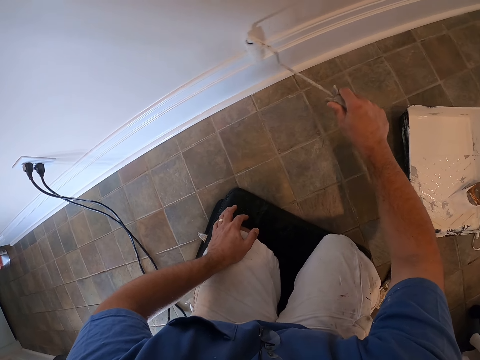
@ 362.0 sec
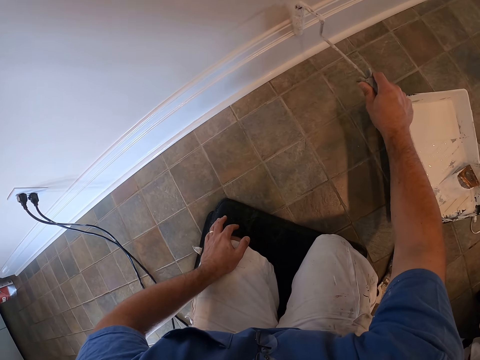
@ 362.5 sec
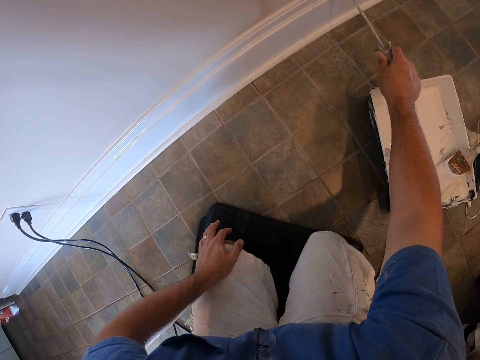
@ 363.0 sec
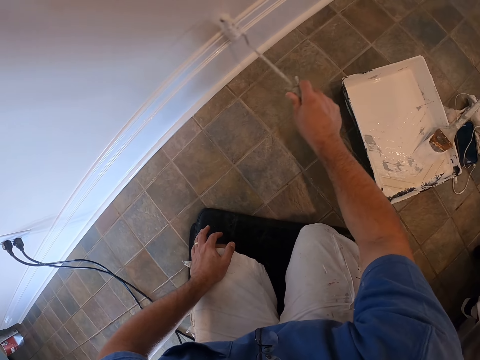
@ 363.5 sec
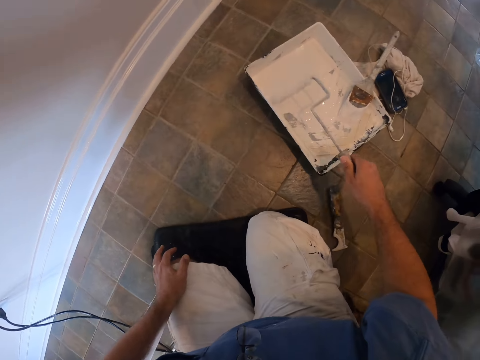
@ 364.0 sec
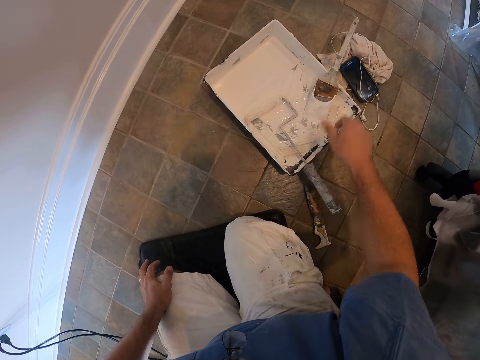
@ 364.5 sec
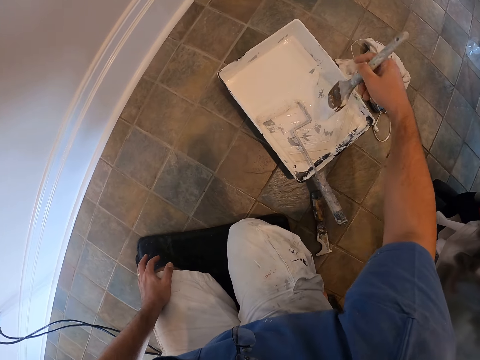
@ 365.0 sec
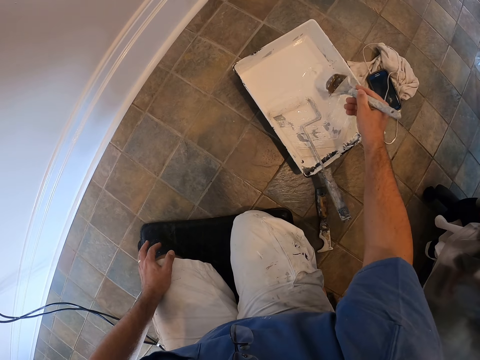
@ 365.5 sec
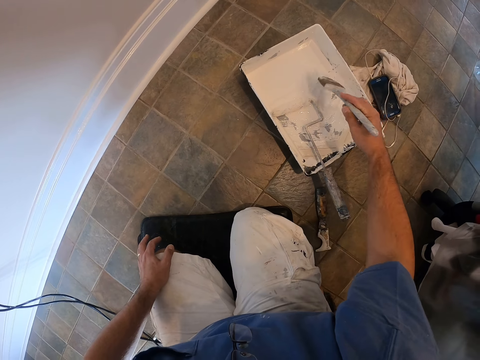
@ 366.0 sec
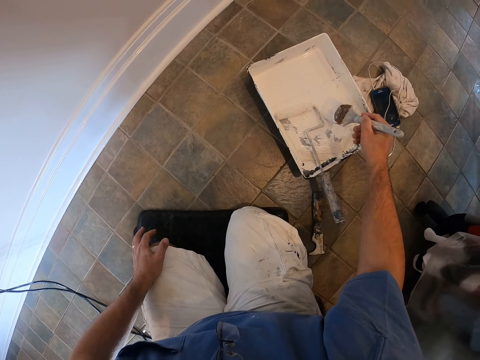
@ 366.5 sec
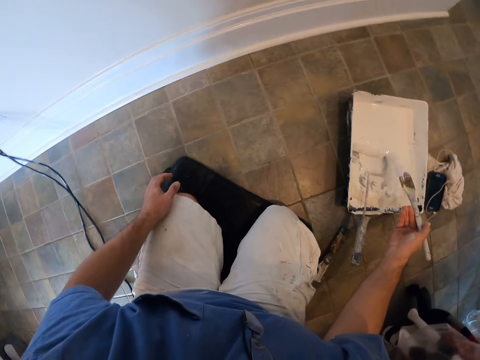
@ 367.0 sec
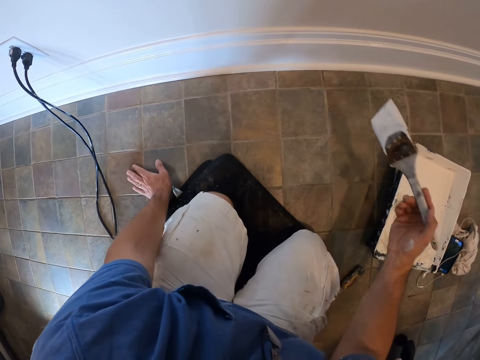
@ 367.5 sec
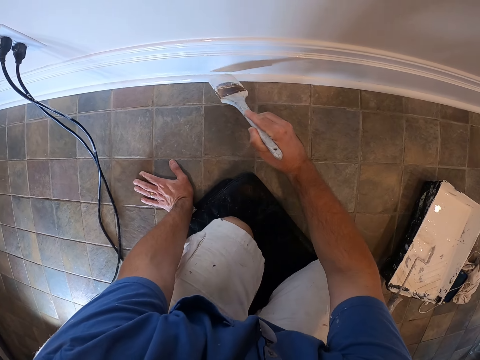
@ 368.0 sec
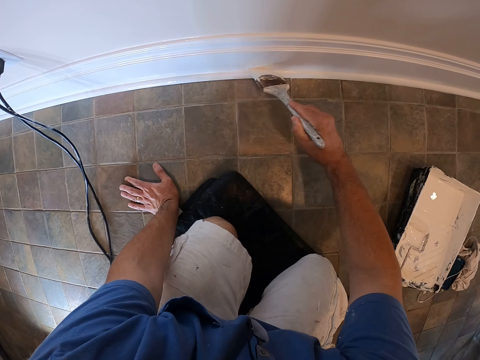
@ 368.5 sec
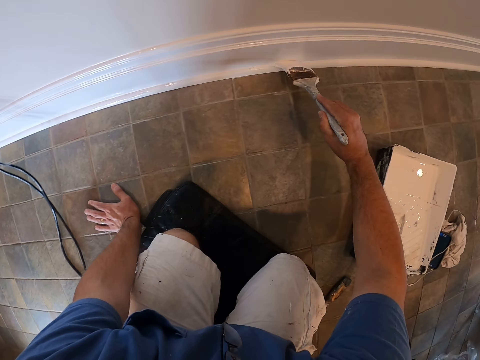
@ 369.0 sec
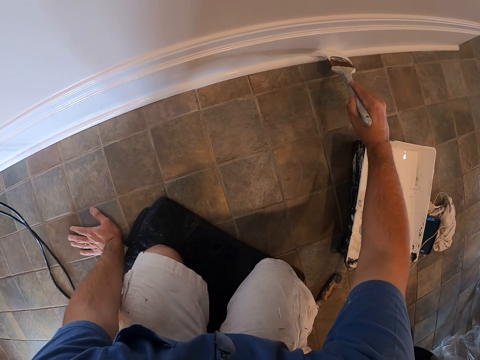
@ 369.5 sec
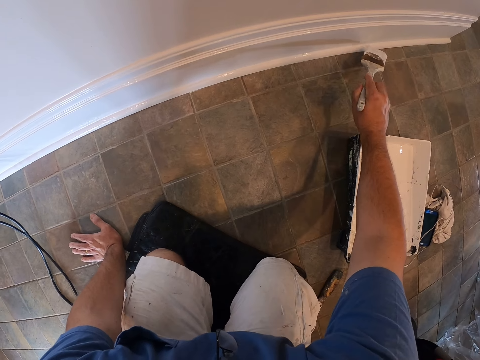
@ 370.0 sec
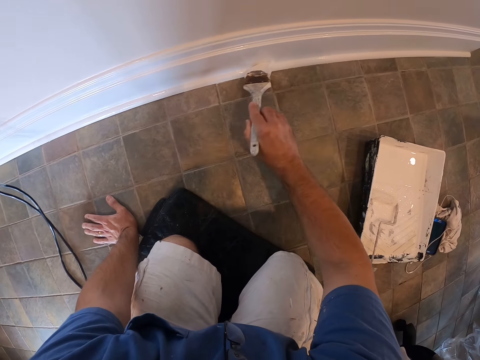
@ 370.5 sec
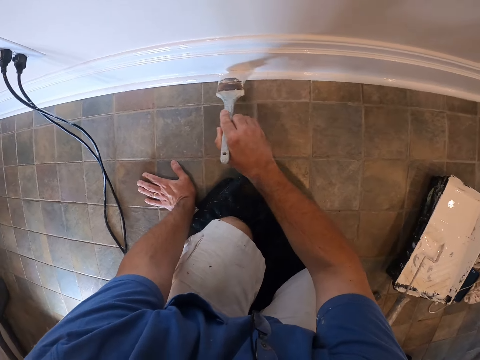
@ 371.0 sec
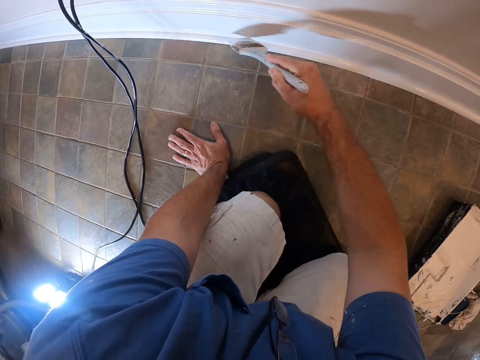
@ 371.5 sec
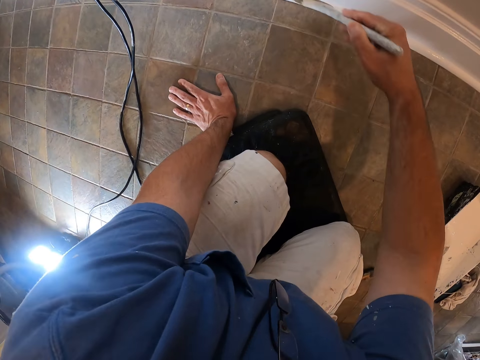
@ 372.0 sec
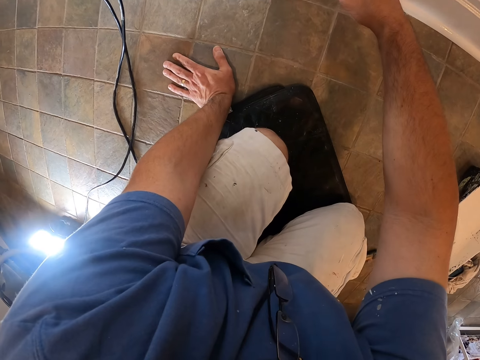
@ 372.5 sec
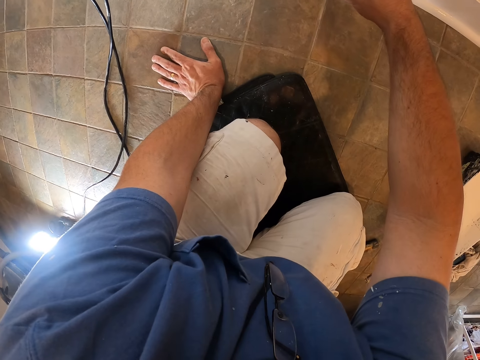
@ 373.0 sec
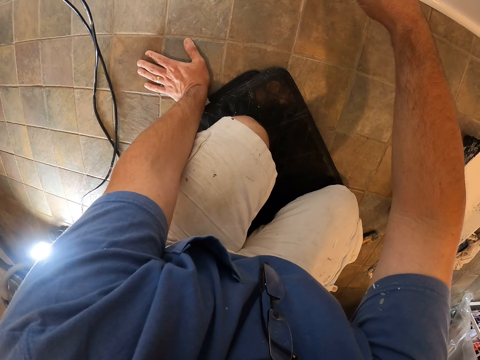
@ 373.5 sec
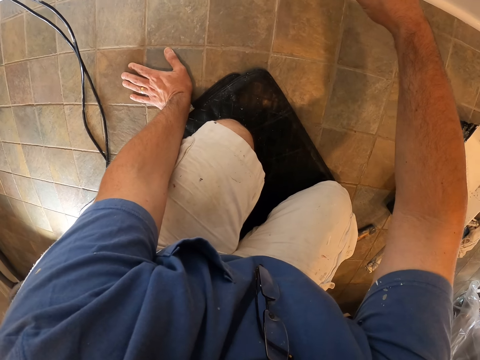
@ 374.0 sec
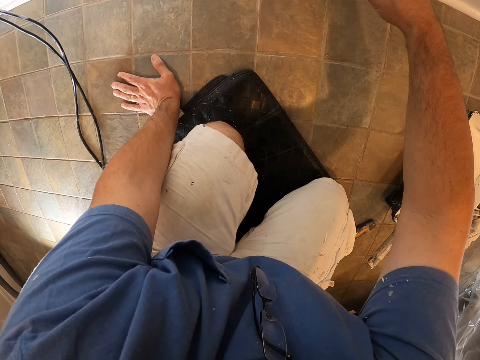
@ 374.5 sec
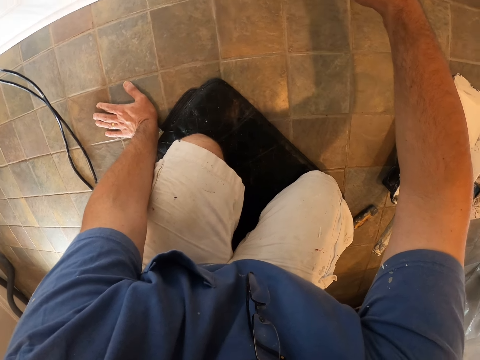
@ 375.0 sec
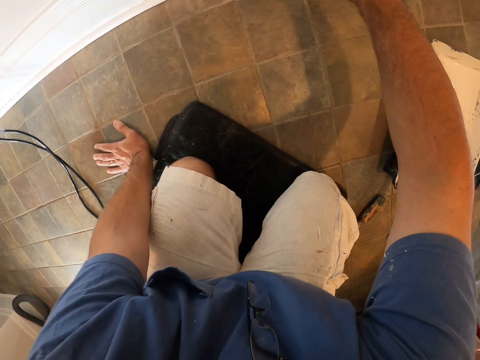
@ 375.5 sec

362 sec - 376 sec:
The camera wearer removes the paint roller from the skirting board. He drops the paint roller in the paint tray. He picks up the brush in the paint tray. He touches the paint in the paint tray with the brush. He removes the brush in the paint tray. He removes his left hand on his left thigh. He places his left hand on the floor. He paints the skirting board with the brush.

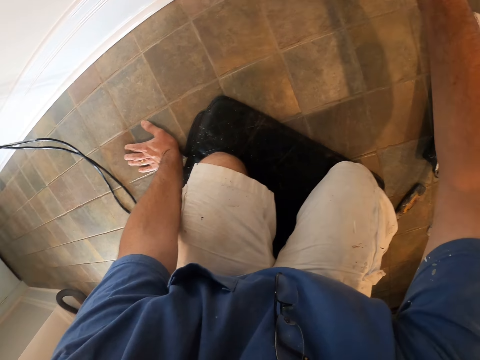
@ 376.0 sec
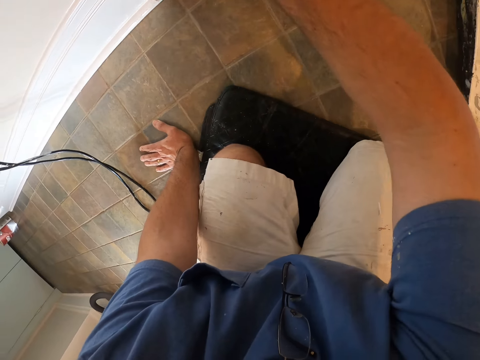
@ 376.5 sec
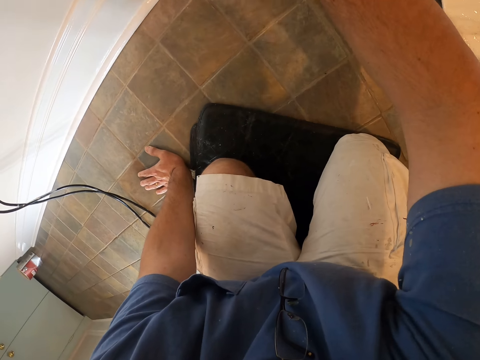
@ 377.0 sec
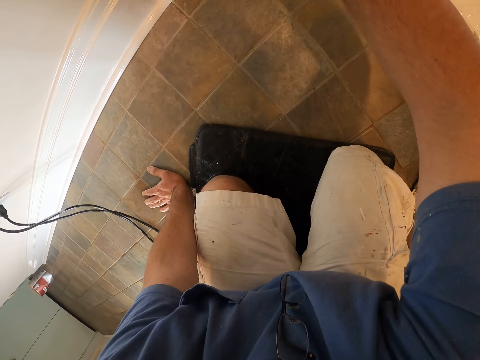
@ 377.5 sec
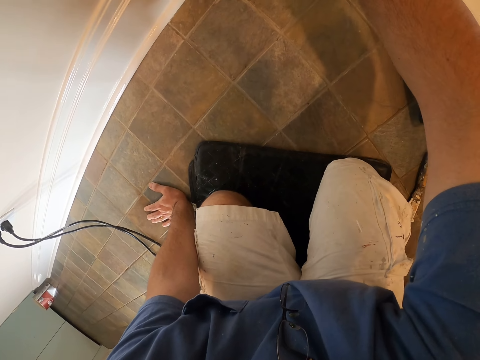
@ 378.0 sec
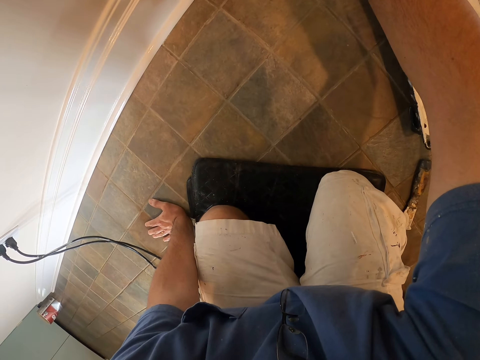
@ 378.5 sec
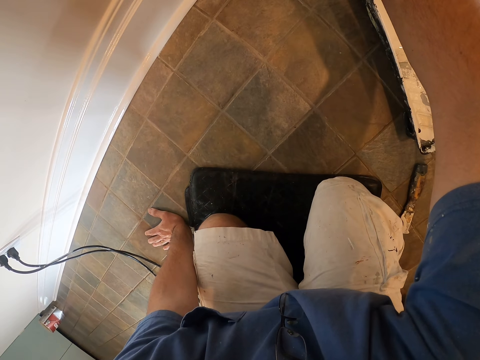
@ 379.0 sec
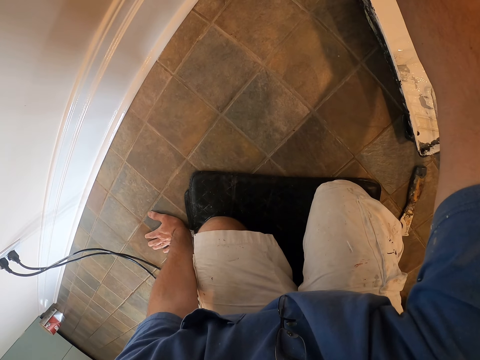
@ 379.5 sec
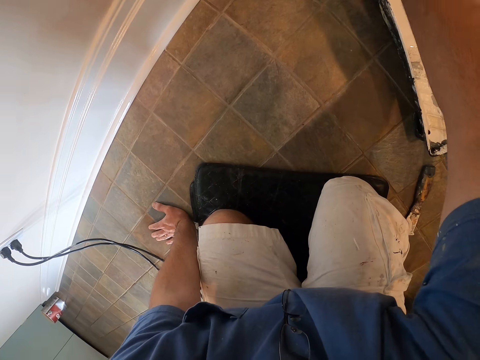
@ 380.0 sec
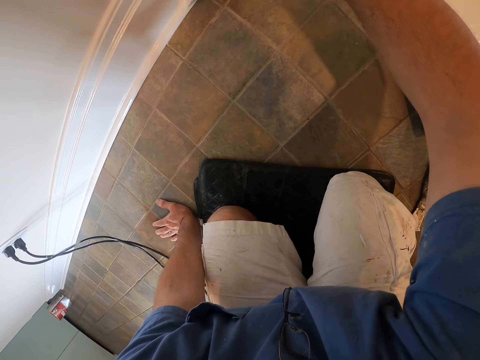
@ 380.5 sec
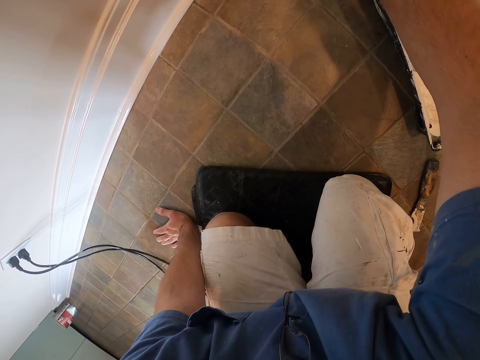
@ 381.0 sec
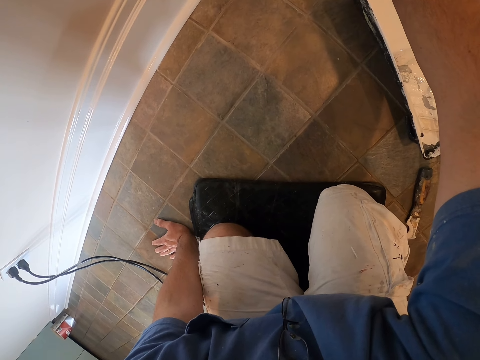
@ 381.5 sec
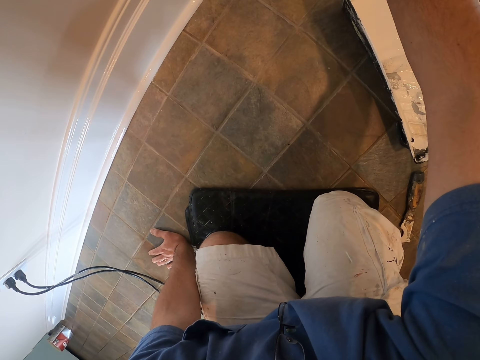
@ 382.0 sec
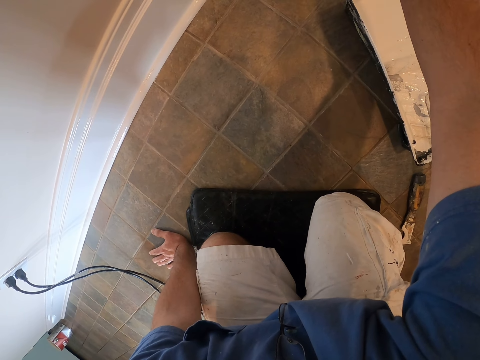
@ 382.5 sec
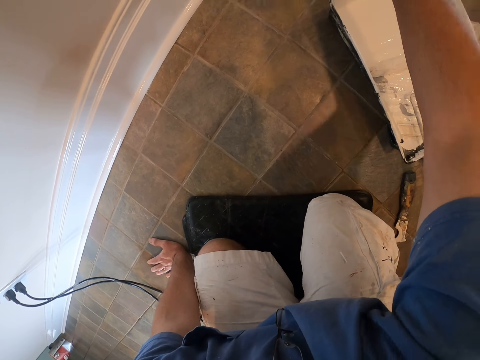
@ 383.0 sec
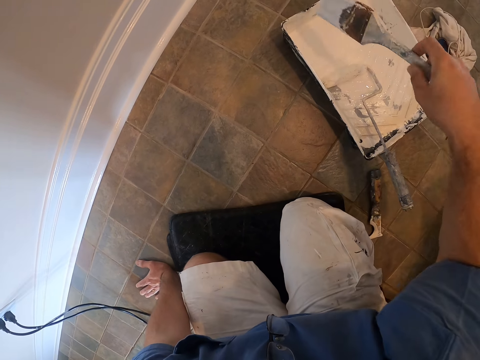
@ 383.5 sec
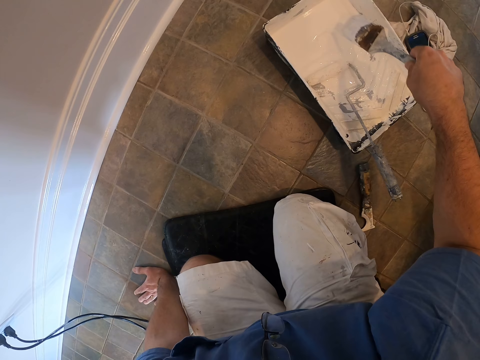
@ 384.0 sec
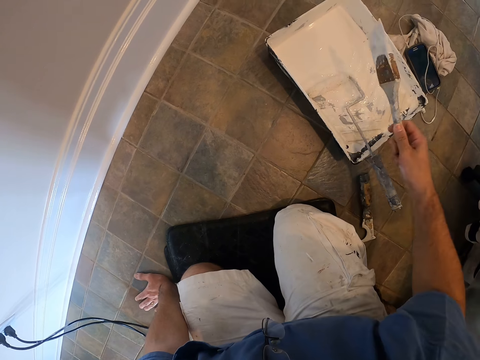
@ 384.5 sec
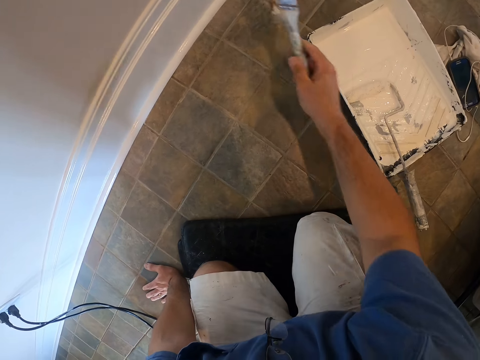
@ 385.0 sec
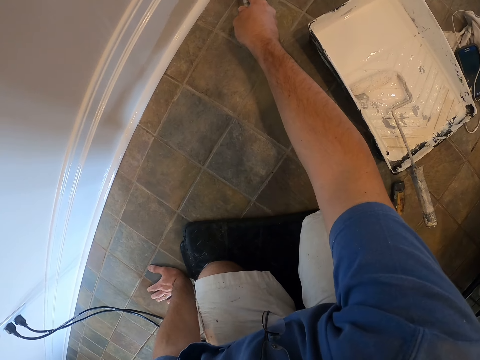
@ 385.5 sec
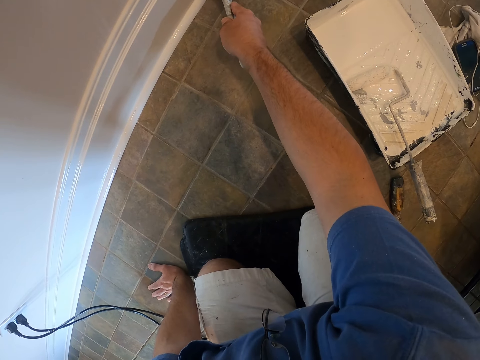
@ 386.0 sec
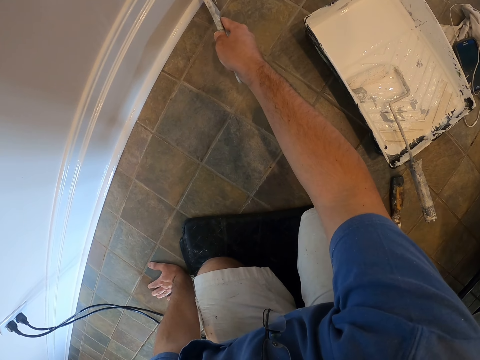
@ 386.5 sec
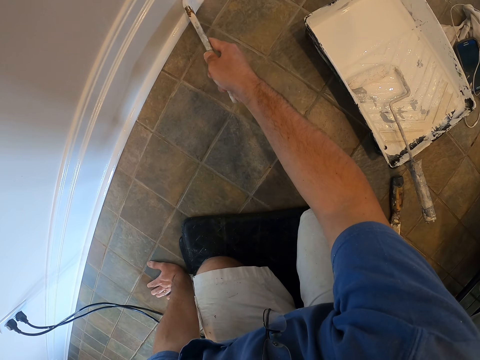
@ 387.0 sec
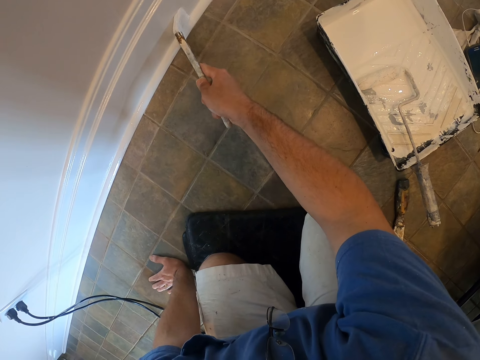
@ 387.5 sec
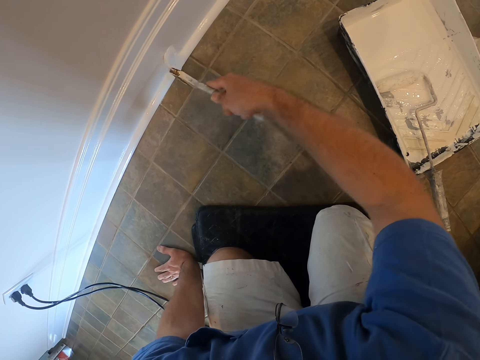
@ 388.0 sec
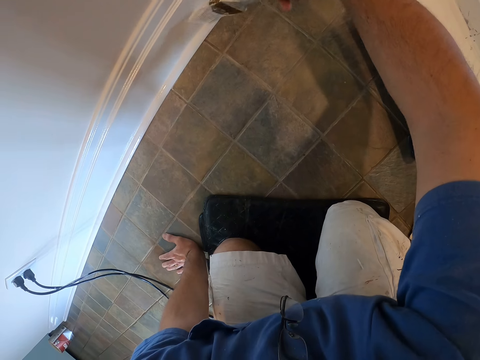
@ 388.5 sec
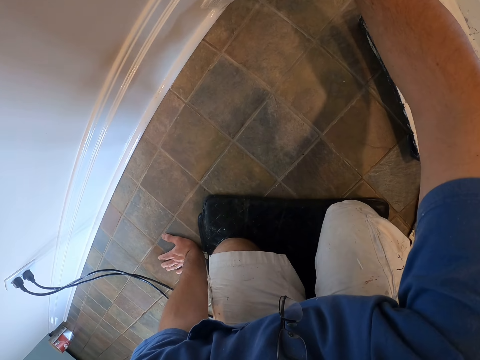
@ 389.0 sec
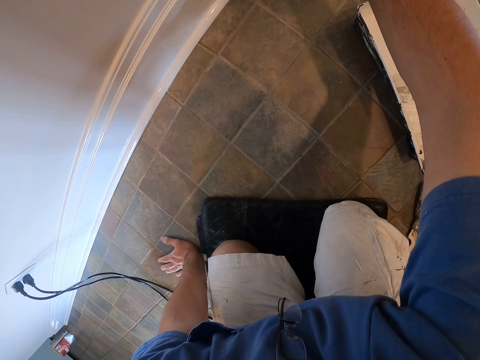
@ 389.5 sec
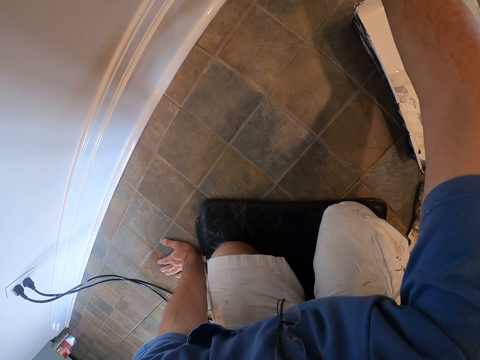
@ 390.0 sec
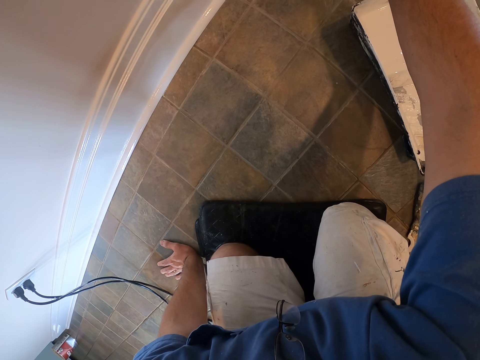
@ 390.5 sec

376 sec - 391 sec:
The camera wearer removes the brush from the skirting board. They touch the paint in the paint tray with the brush. They remove the brush in the paint tray. They paint the skirting board with the brush.
